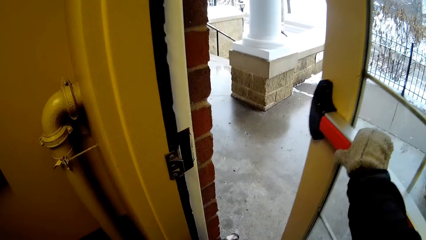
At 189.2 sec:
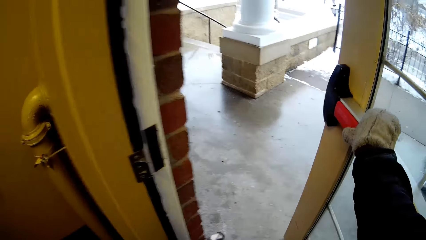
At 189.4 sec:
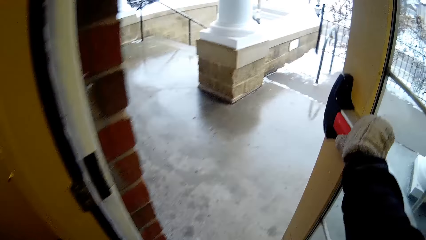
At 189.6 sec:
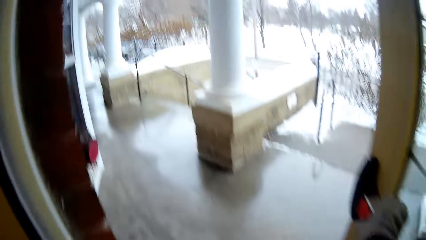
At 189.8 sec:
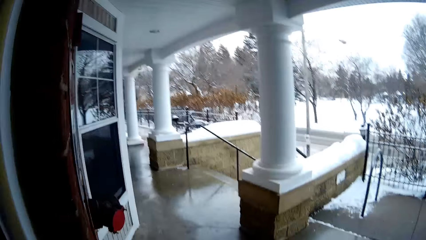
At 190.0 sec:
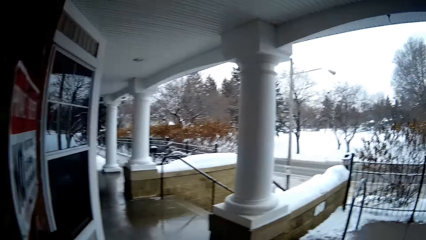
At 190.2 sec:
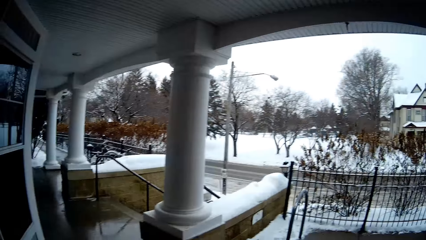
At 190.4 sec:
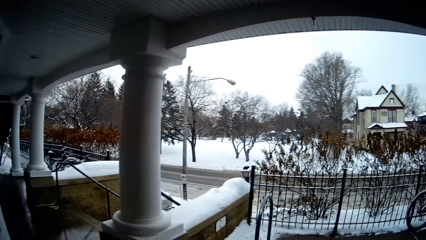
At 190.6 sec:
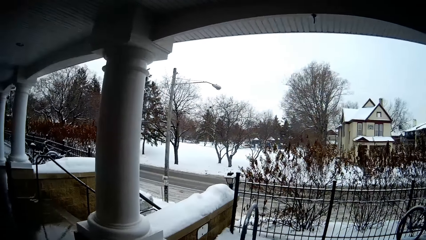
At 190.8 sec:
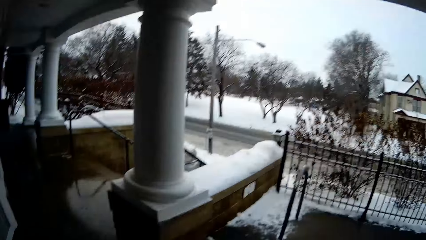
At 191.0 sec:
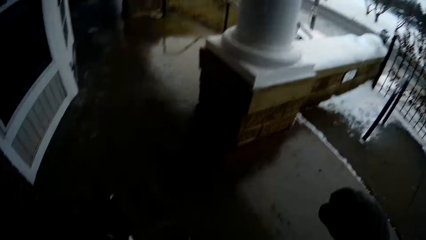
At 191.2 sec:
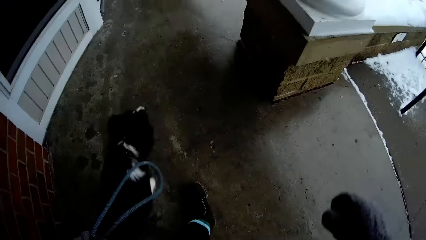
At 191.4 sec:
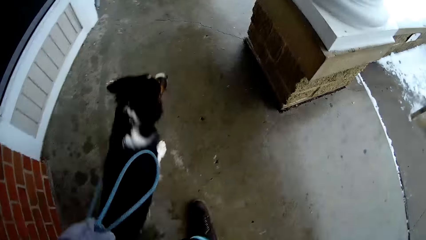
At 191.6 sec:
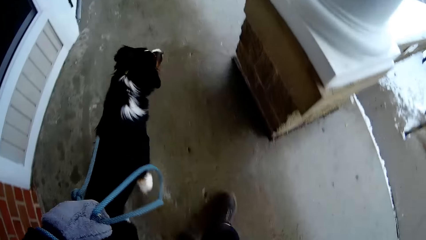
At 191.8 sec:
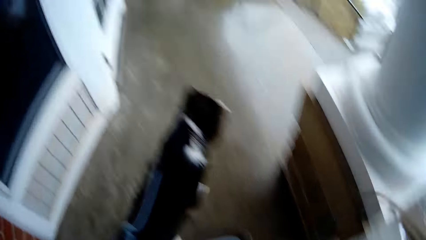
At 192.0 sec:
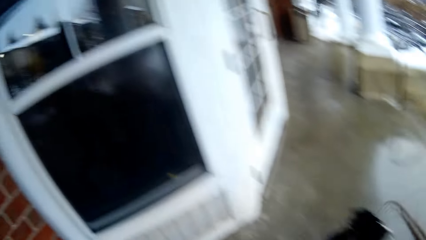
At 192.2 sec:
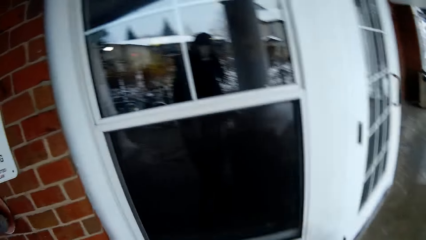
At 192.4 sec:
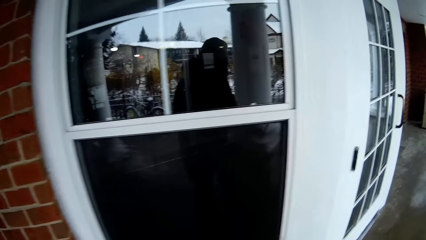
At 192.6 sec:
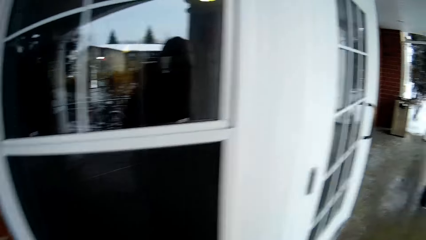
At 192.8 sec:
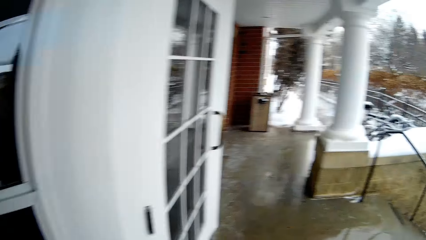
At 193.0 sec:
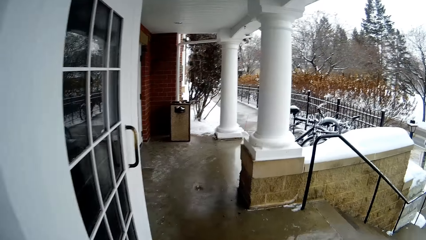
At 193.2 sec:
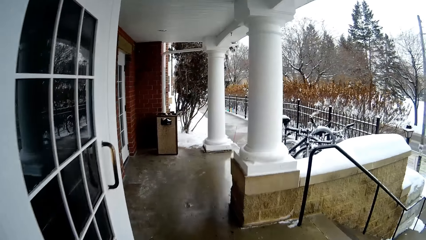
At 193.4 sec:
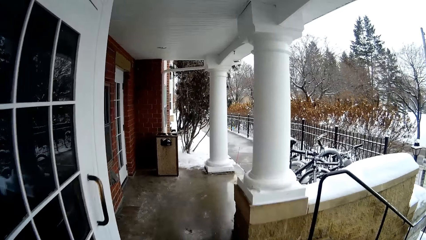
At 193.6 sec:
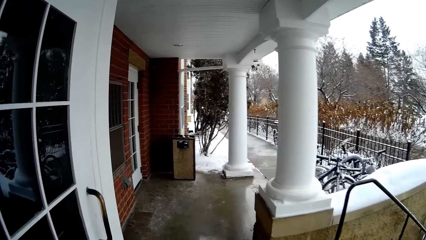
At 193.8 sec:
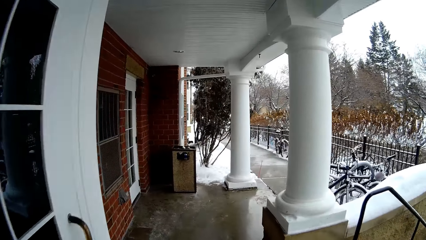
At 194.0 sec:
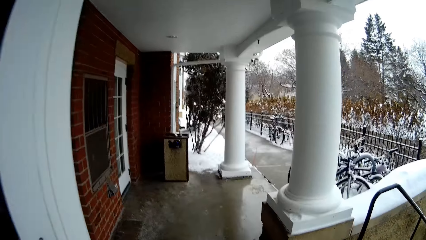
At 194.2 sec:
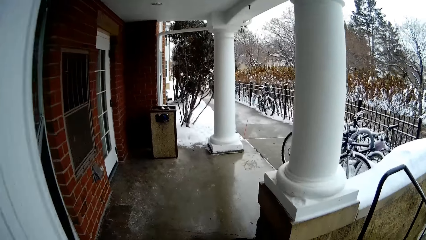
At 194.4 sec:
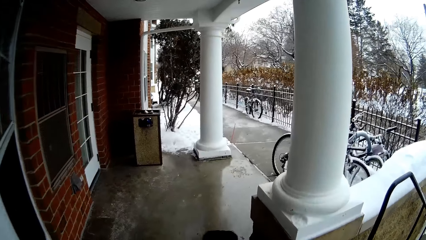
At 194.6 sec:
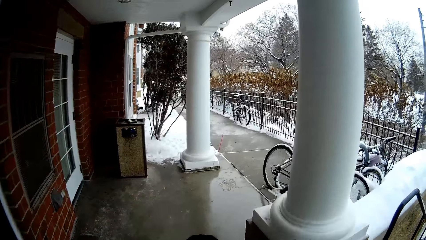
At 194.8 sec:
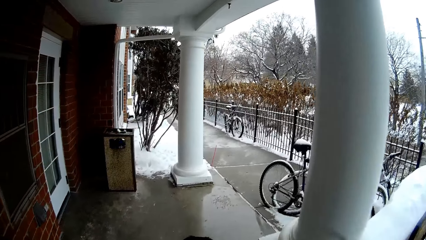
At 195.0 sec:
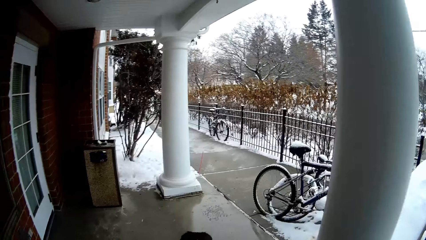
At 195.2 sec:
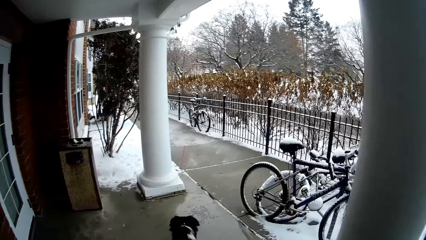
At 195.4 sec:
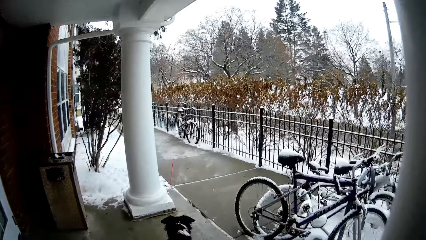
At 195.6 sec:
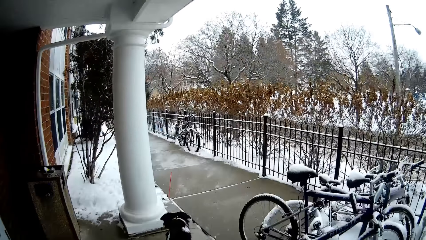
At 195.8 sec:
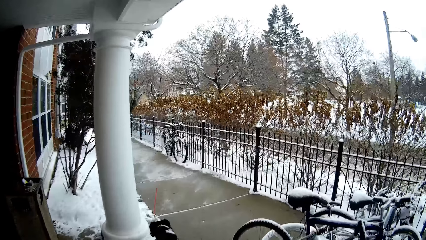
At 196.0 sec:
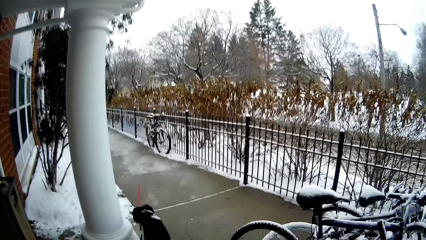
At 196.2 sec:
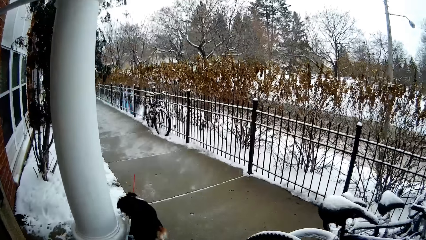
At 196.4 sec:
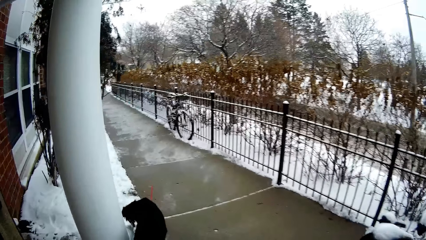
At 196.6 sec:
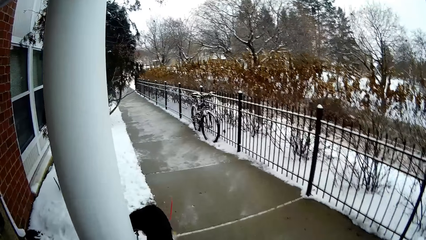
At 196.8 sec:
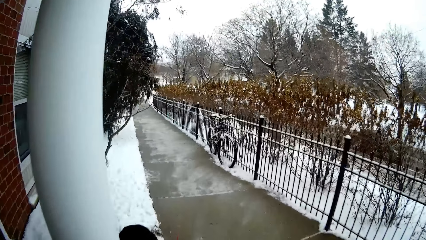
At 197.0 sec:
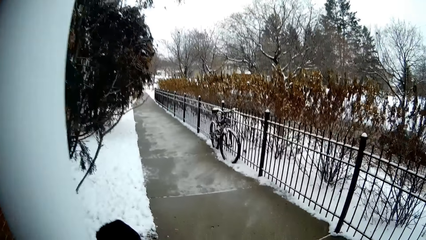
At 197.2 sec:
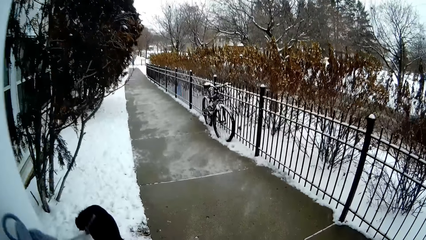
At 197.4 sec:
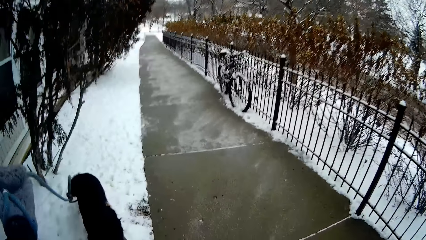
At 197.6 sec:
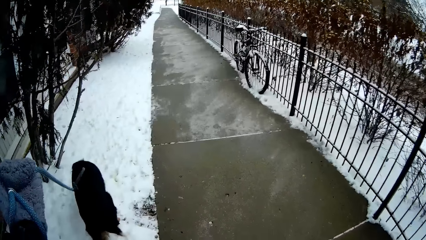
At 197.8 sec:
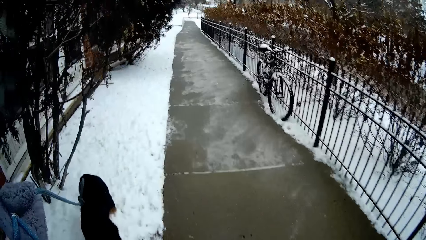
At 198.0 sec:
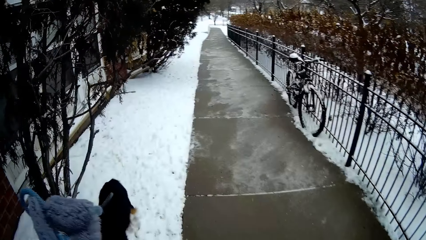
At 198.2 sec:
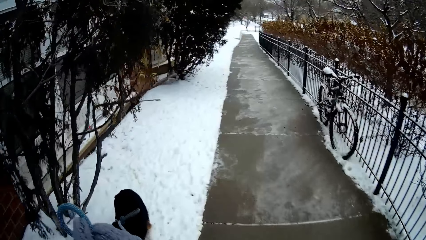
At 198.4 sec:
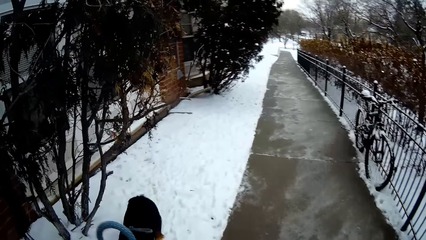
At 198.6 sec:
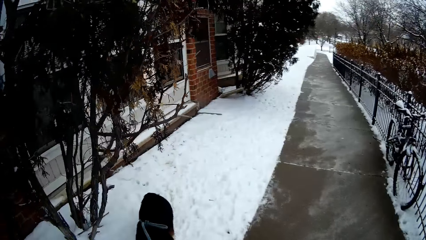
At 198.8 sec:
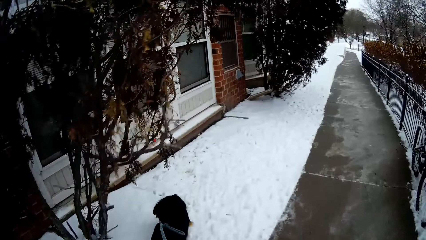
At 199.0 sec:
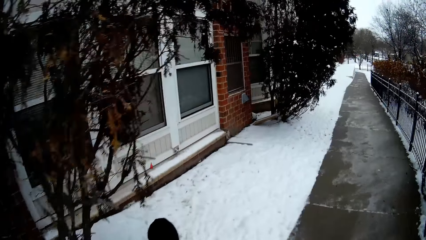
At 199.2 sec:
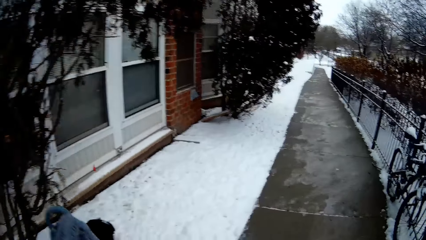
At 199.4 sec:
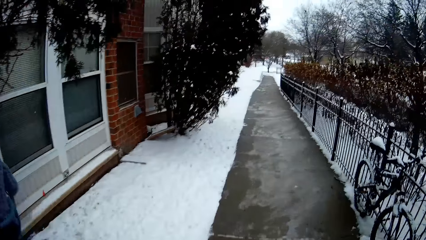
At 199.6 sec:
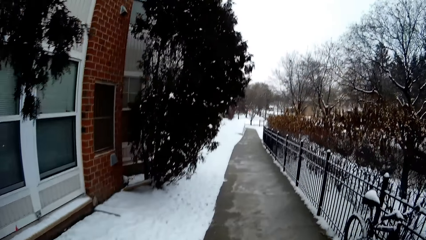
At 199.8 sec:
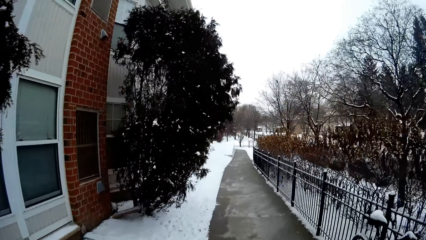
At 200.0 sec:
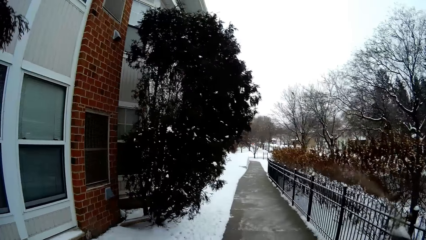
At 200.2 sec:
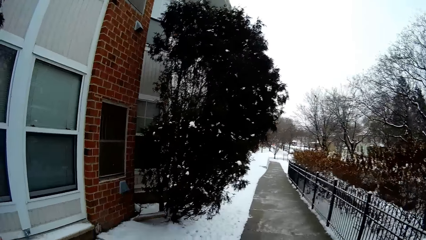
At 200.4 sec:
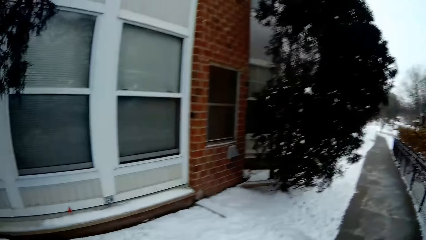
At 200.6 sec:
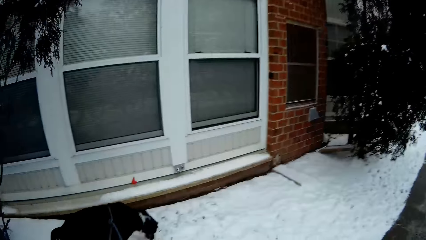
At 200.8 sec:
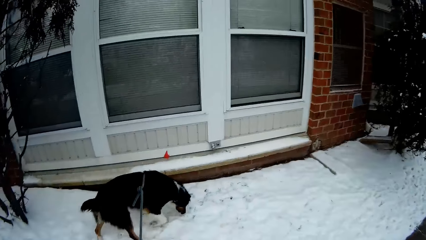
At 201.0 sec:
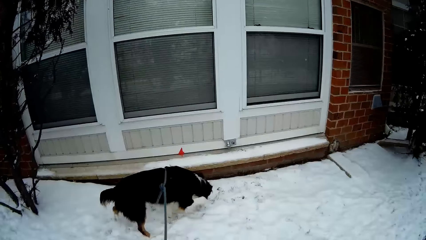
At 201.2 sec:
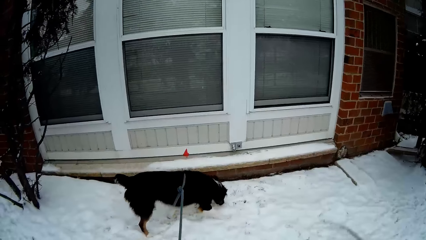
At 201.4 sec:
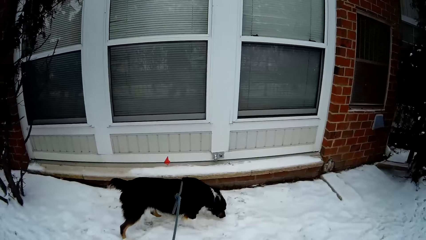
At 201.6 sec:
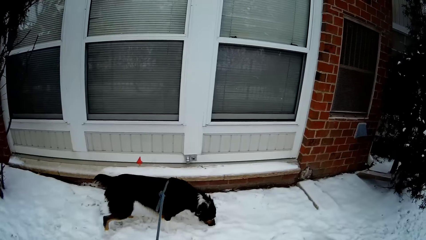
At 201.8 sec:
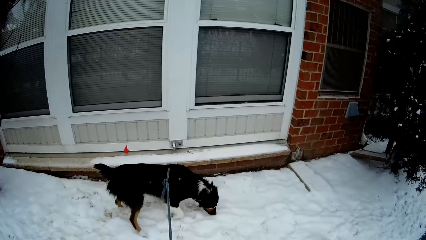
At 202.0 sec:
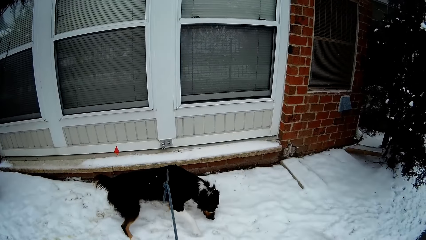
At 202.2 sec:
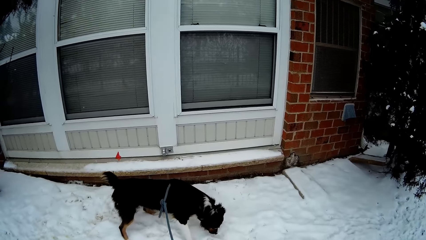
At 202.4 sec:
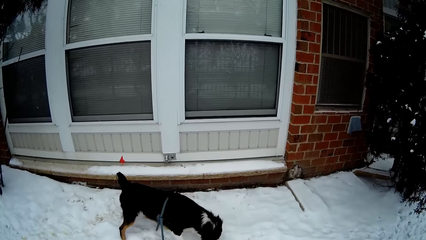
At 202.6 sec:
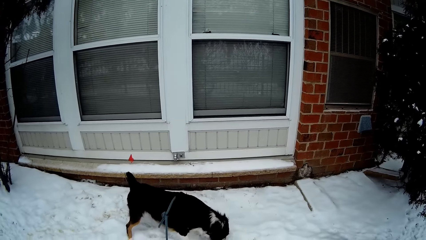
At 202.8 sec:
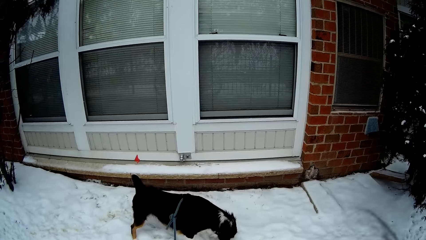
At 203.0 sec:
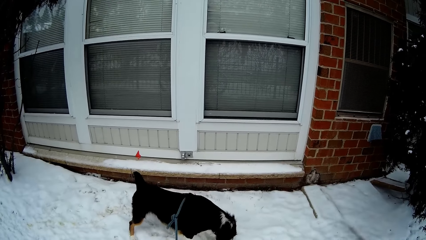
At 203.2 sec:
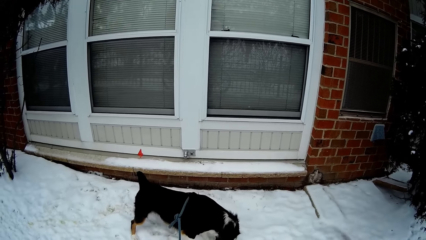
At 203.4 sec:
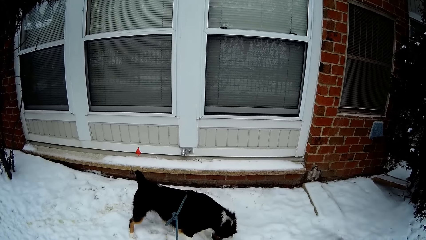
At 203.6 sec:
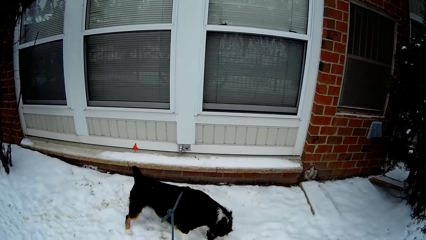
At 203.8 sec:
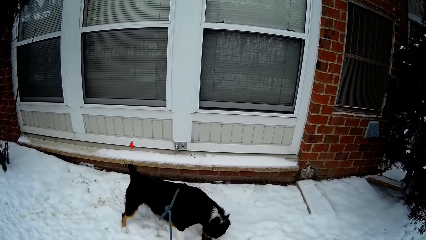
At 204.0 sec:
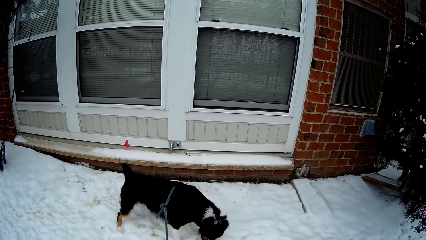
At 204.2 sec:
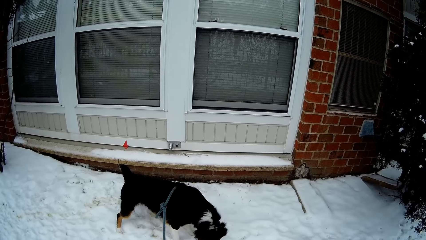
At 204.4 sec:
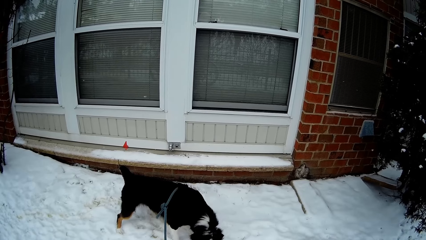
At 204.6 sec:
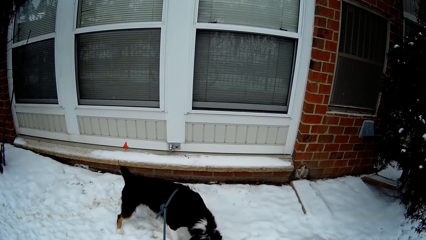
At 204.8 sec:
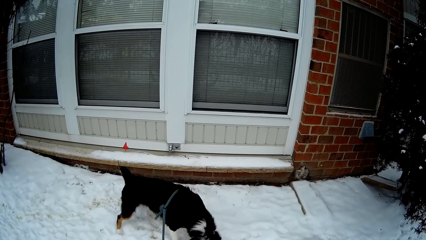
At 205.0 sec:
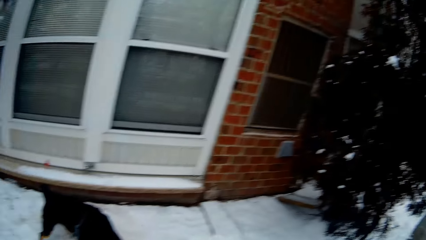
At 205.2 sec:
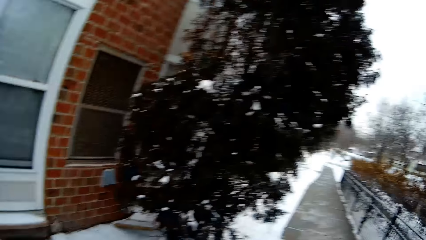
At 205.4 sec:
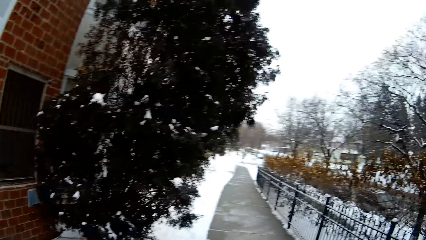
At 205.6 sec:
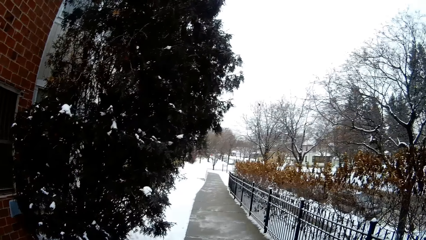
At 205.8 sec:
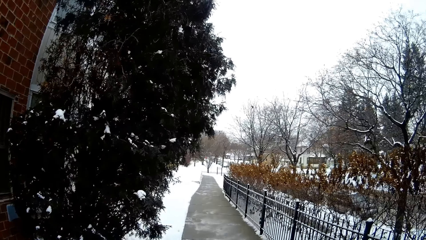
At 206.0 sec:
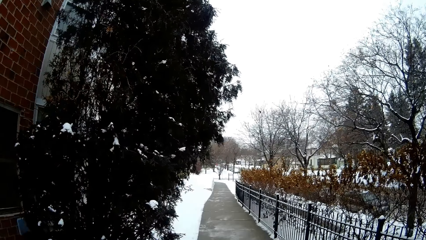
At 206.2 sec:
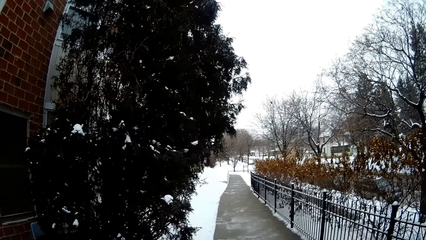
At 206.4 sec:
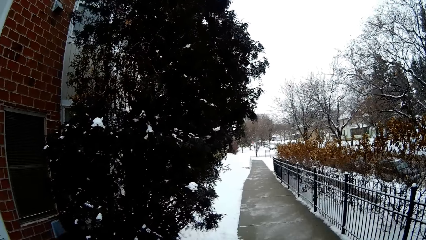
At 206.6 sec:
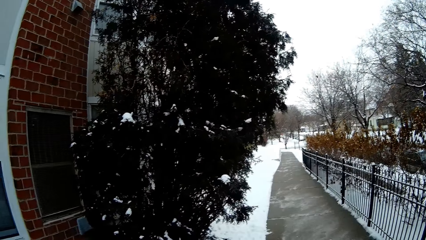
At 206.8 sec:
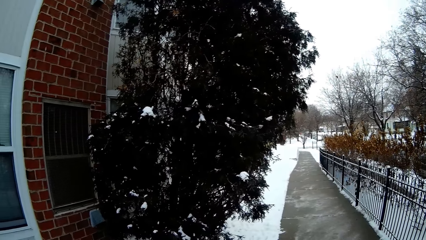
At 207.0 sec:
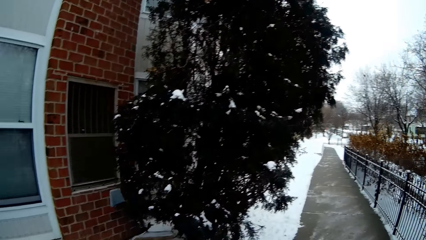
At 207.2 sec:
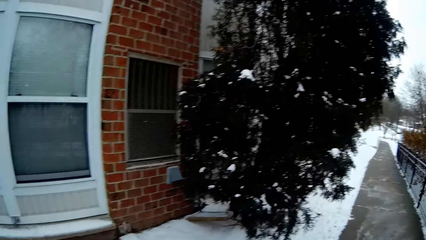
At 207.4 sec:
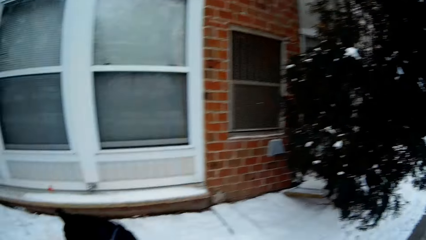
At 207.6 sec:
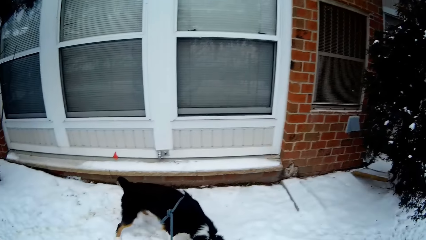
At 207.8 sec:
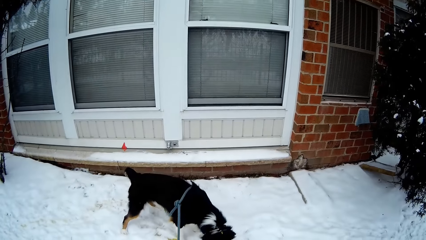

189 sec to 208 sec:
The camera wearer opens the door. They walk outside with the dog. They hold the rope. They look at the dog.
